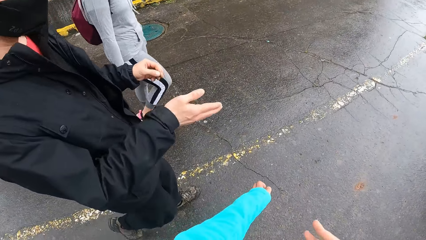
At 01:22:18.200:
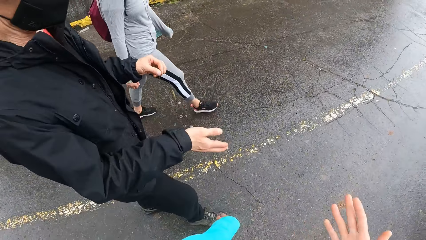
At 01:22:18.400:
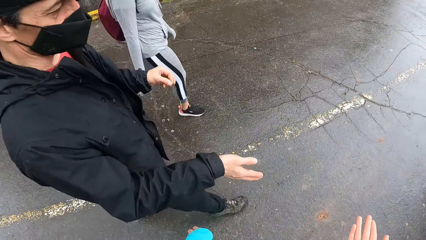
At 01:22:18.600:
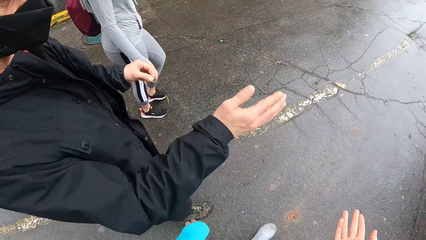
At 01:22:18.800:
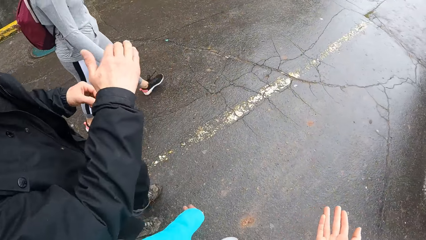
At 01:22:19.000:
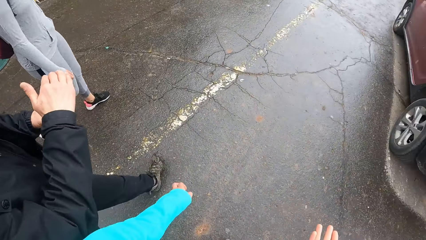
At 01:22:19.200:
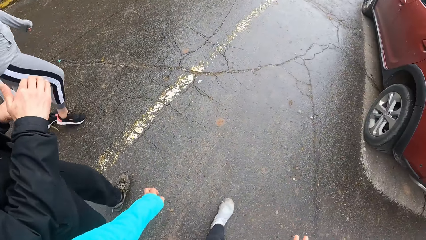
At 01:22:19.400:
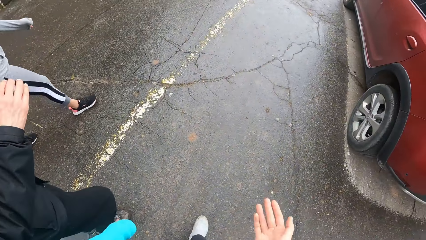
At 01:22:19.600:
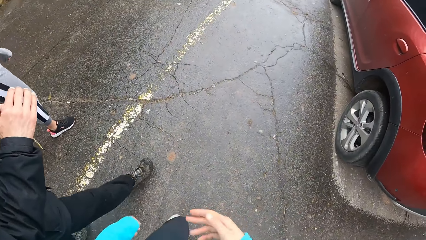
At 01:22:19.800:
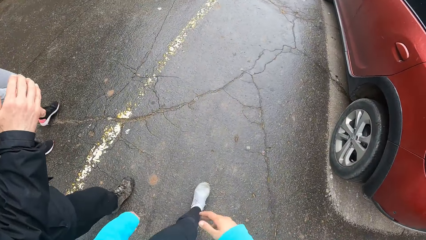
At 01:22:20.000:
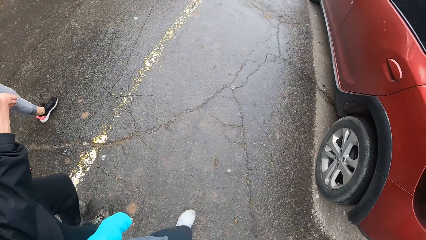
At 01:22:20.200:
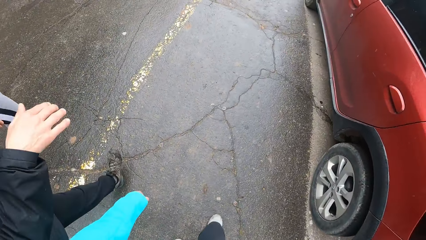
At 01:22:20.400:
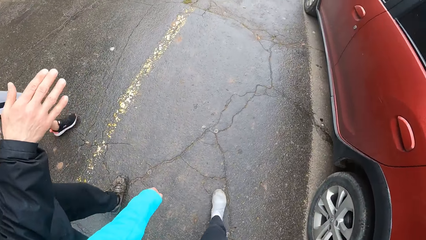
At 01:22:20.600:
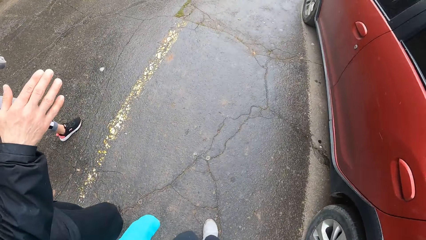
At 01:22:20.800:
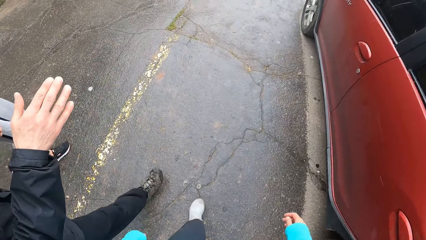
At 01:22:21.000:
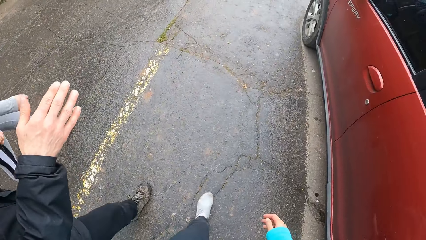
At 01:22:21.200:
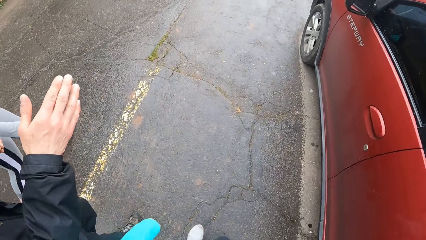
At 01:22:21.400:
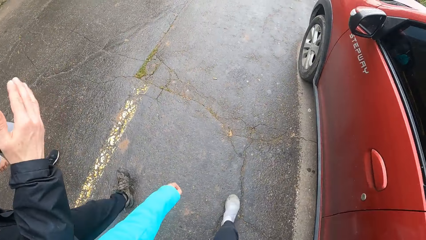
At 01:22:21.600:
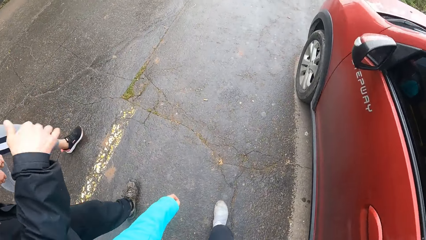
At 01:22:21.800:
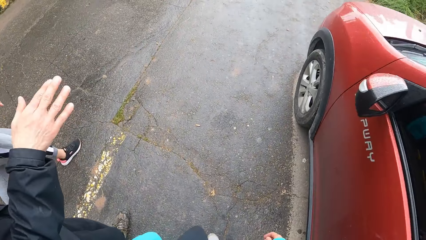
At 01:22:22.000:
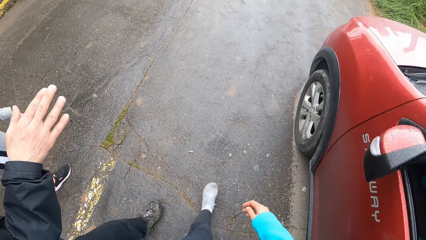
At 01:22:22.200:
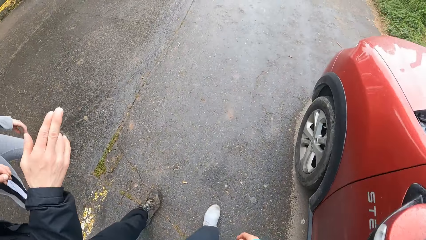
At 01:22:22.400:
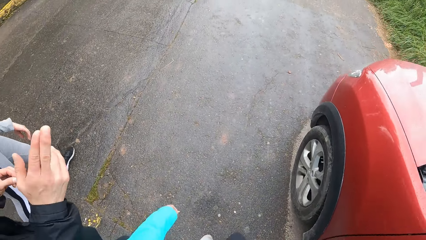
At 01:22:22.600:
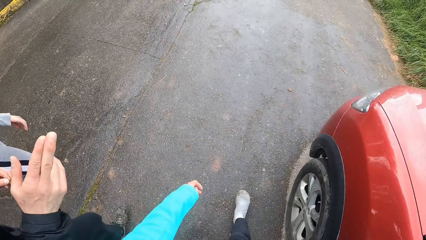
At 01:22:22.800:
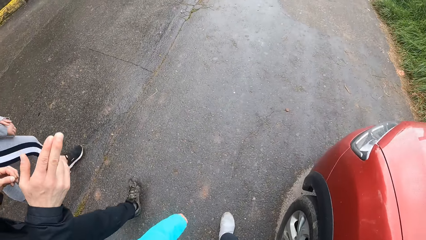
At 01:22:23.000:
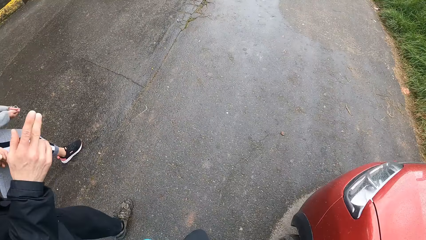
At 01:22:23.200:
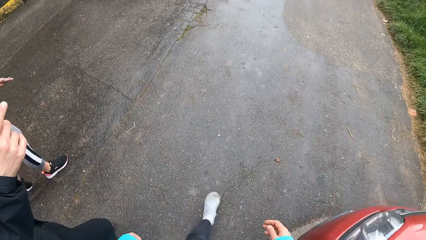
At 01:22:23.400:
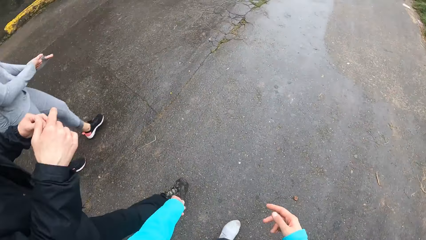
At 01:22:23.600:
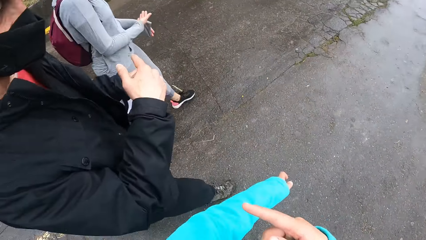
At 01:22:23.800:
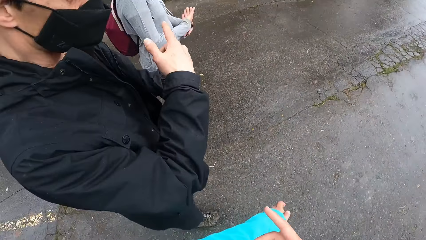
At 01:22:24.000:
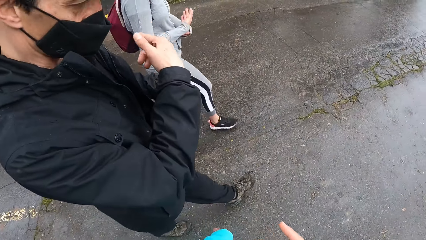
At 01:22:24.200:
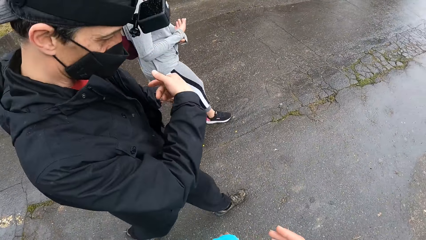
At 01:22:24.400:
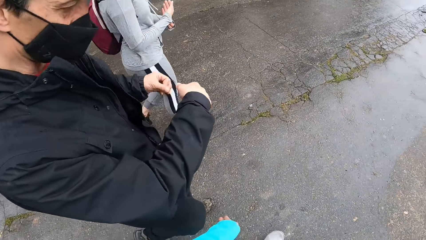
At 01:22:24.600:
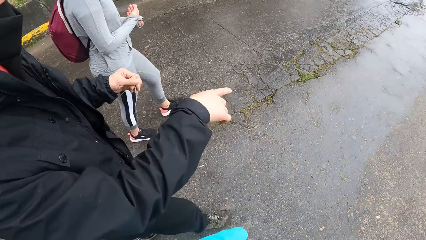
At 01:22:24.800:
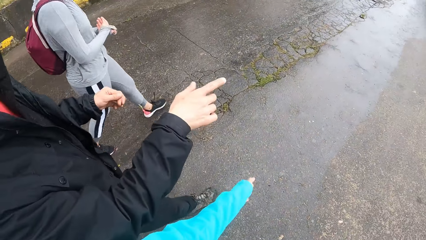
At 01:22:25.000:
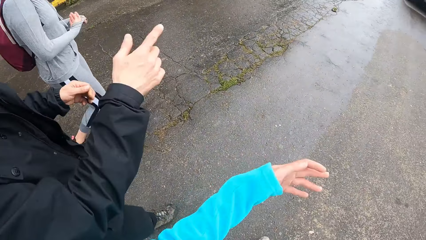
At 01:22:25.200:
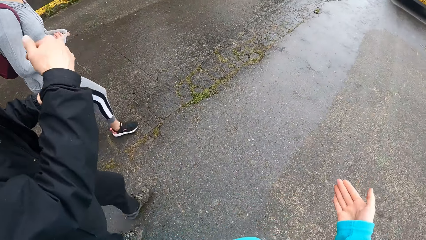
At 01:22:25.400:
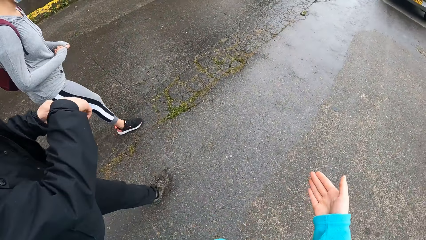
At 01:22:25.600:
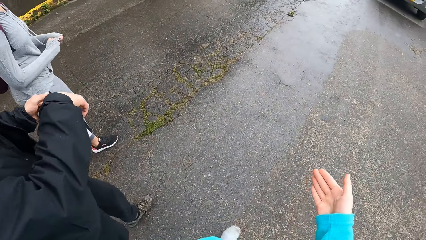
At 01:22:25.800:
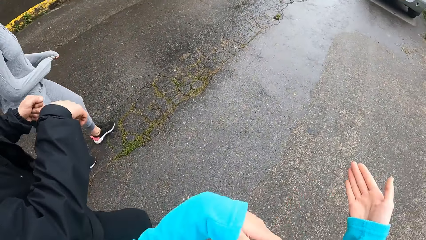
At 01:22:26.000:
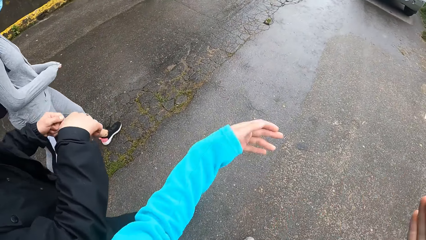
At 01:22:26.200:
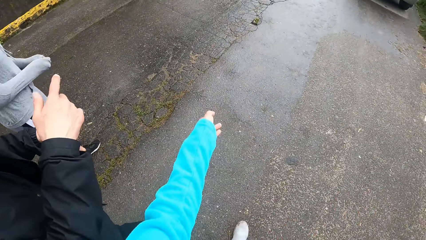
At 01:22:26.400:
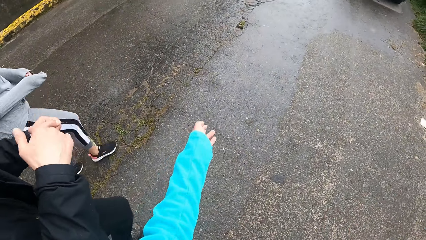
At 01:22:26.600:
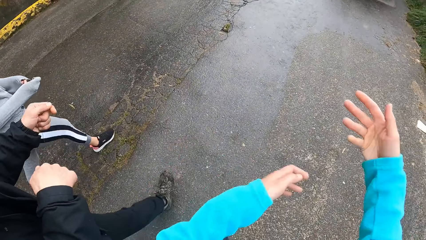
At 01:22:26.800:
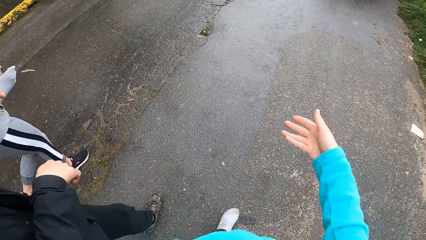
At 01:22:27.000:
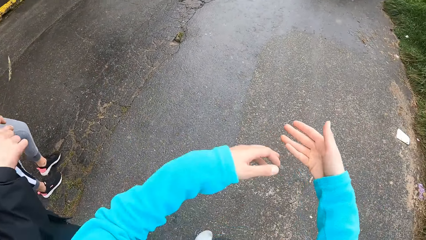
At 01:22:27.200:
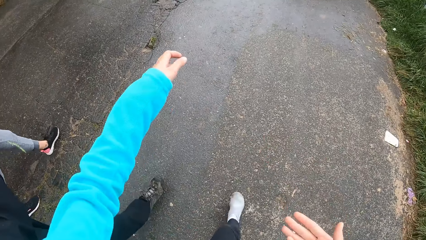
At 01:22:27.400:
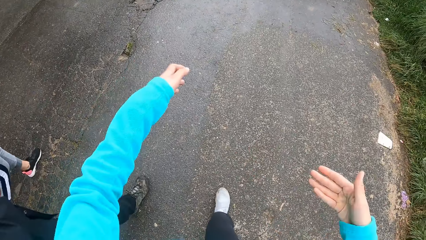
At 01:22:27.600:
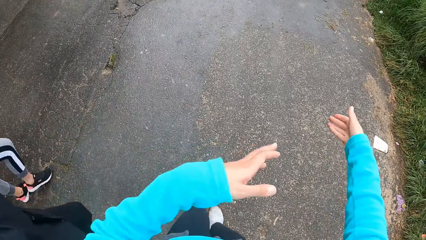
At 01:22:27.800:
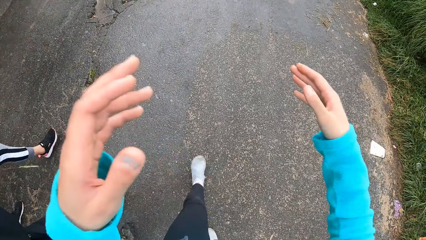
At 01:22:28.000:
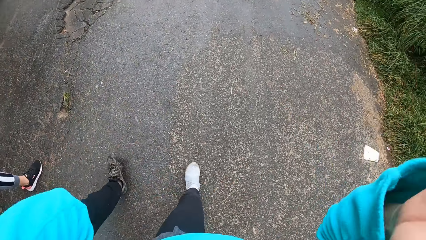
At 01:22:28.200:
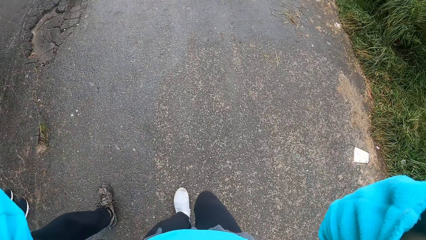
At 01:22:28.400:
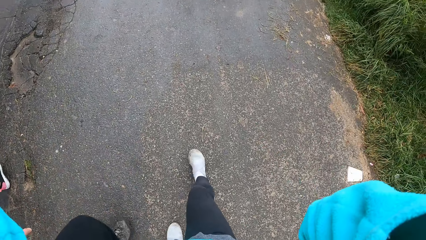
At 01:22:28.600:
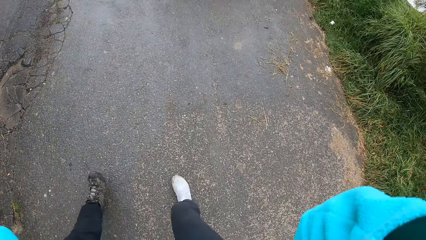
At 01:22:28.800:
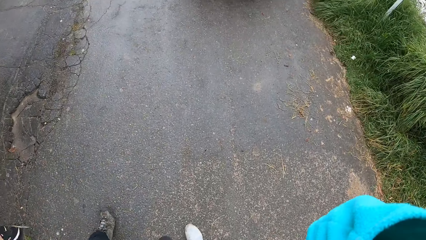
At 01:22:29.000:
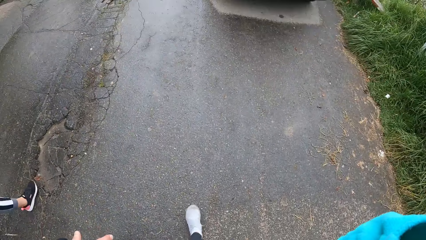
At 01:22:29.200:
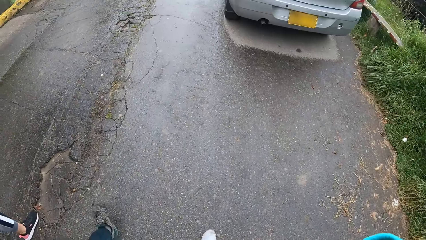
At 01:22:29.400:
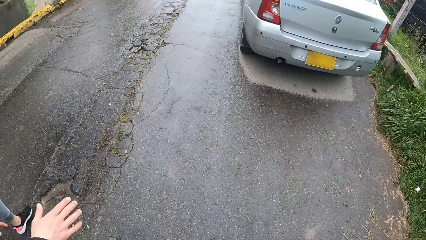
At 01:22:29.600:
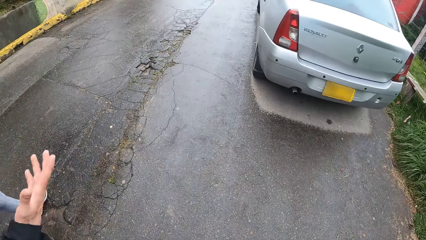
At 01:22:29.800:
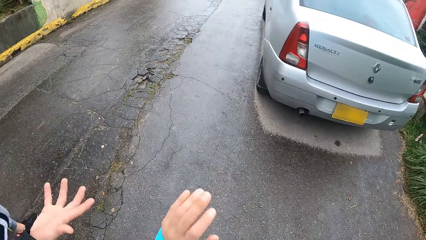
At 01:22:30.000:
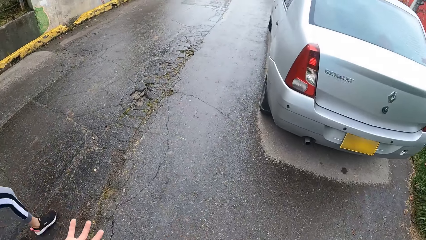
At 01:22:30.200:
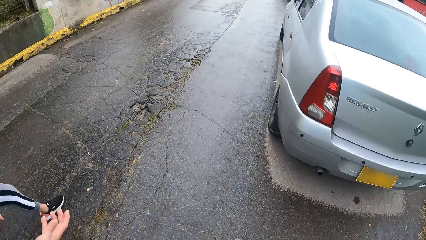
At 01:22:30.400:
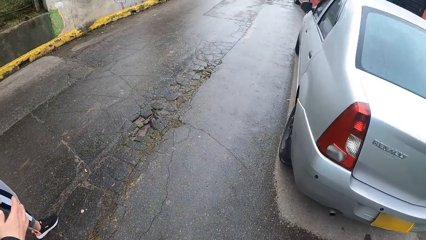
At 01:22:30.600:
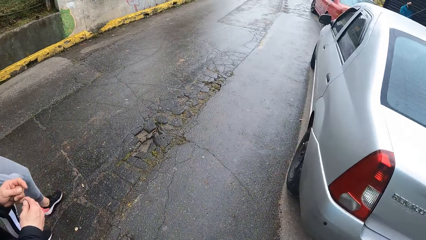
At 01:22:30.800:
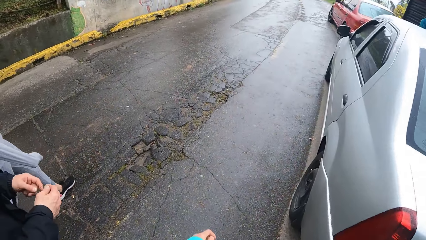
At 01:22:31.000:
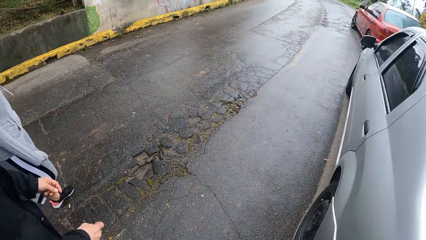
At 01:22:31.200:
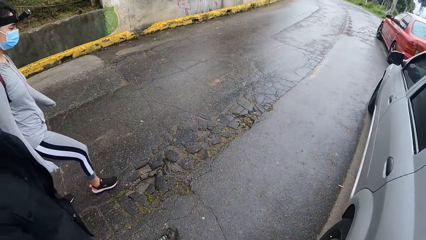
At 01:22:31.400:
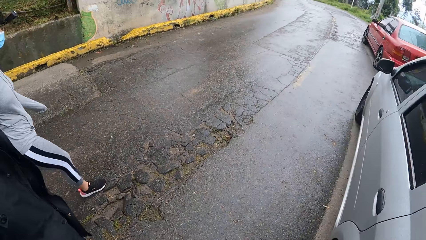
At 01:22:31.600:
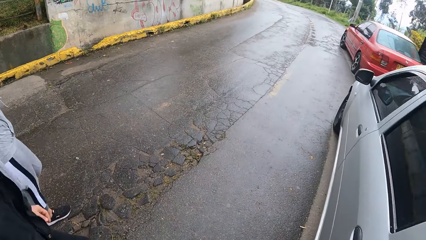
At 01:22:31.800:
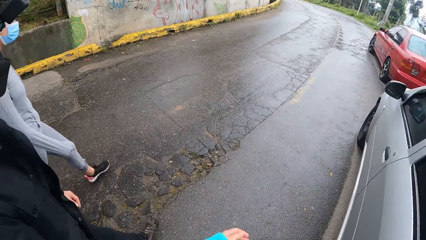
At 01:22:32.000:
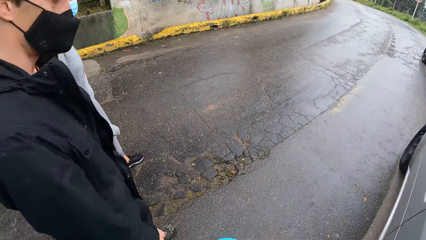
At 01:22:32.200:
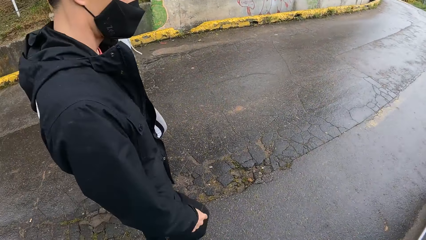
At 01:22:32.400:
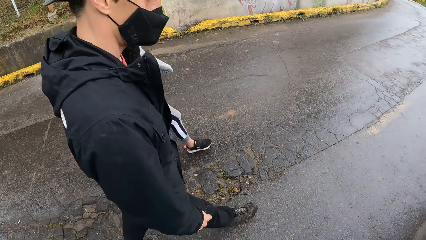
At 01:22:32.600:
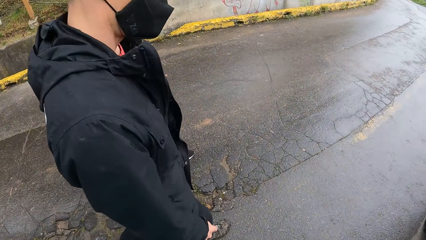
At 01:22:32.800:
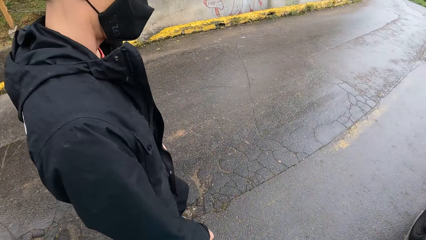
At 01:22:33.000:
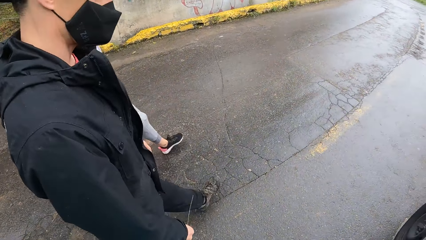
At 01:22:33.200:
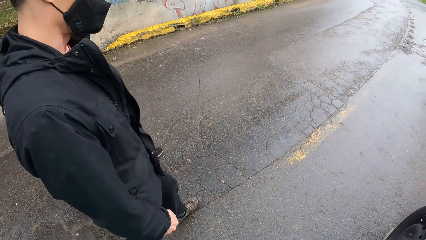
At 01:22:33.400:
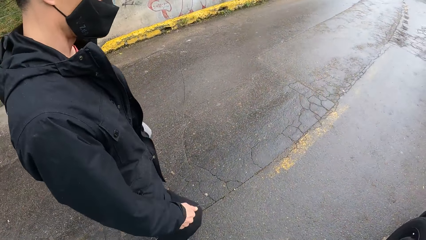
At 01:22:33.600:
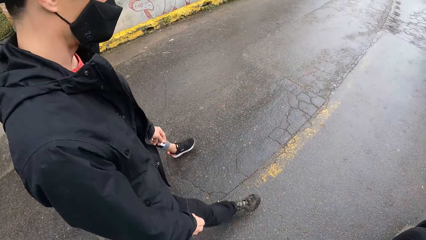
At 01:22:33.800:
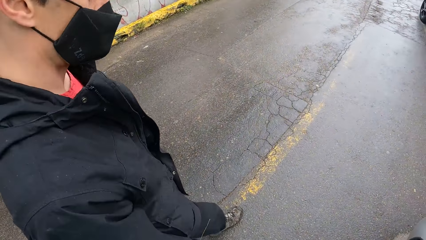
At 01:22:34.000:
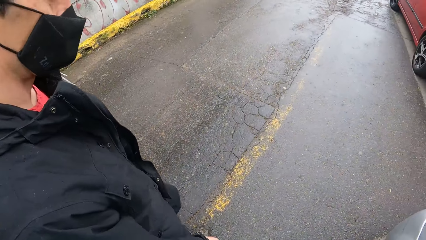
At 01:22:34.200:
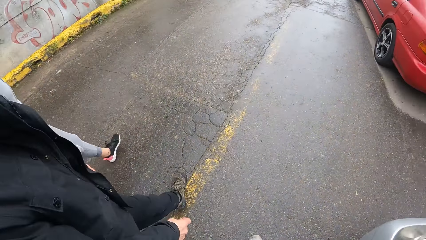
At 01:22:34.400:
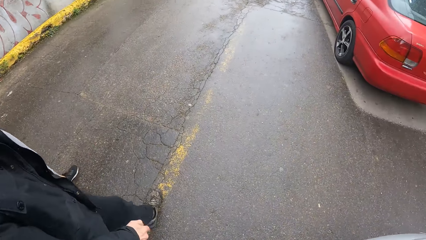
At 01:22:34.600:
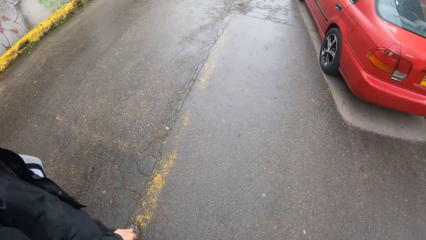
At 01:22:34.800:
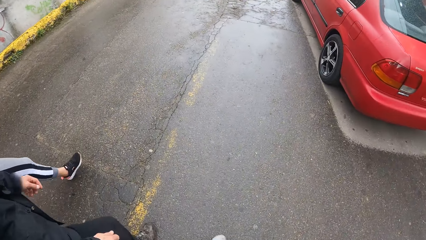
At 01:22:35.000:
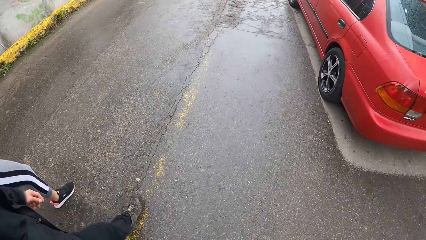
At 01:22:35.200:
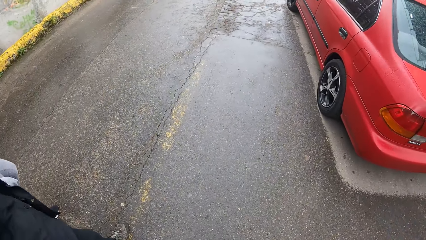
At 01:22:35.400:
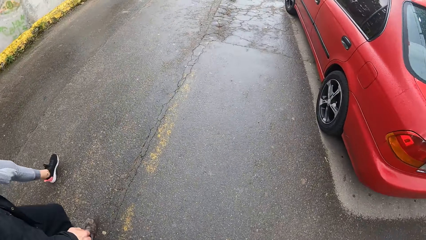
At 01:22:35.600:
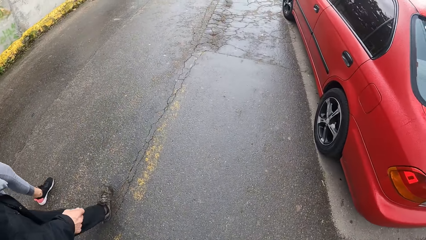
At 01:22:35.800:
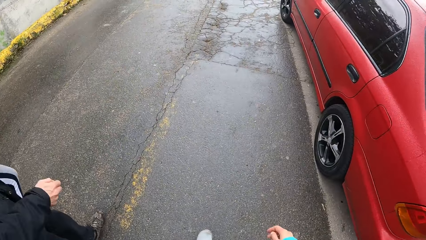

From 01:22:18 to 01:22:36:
The man converses with the camera wearer. The camera wearer gesticulates with both hands. She looks at the man. She converses with the man. She raises both hands towards her head. She fixes a camera on her head. She lowers her left hand. The man looks at his hand. The camera wearer looks at a car parked alongside a road. She looks at the man.
